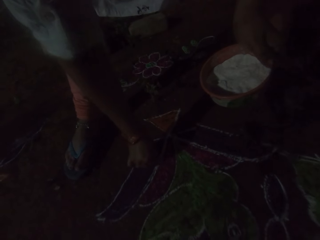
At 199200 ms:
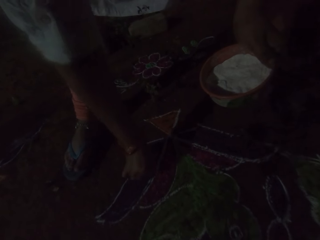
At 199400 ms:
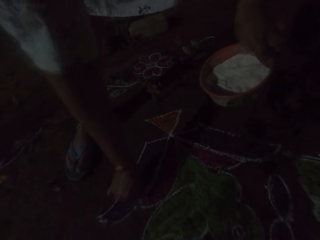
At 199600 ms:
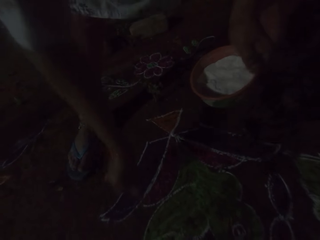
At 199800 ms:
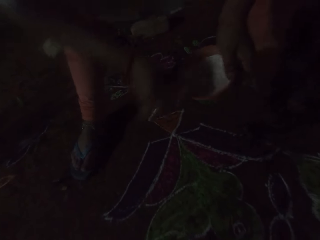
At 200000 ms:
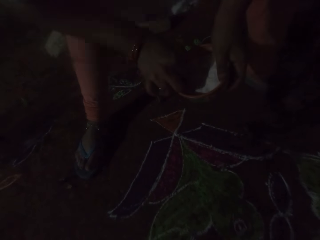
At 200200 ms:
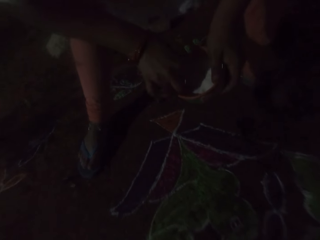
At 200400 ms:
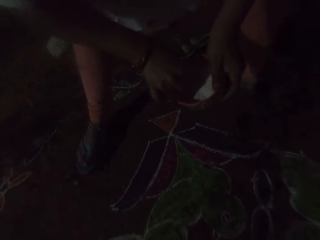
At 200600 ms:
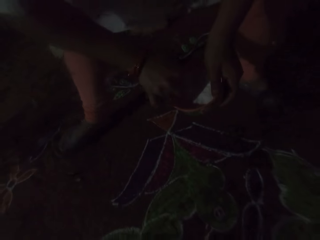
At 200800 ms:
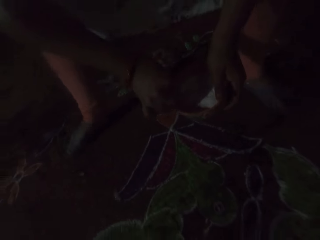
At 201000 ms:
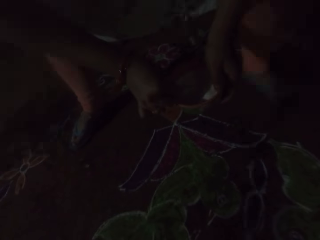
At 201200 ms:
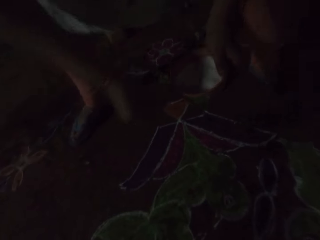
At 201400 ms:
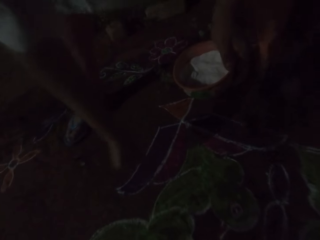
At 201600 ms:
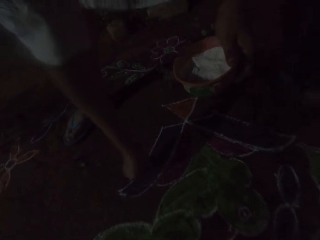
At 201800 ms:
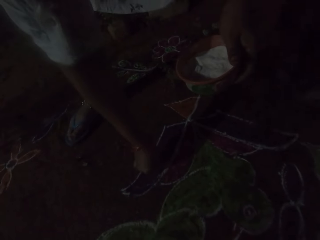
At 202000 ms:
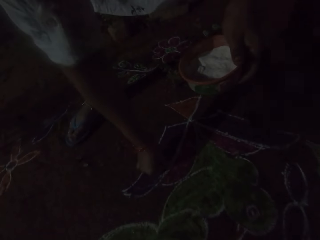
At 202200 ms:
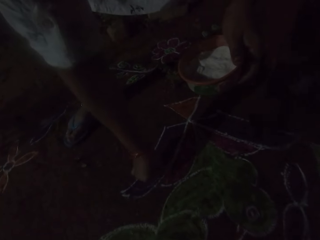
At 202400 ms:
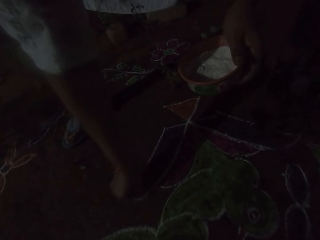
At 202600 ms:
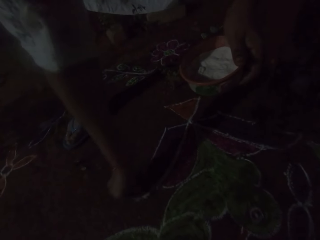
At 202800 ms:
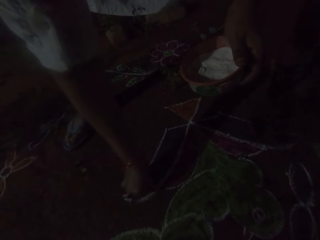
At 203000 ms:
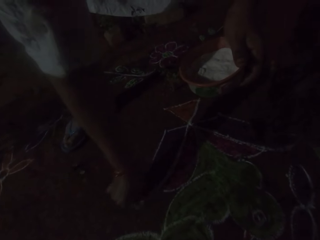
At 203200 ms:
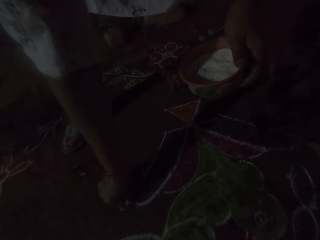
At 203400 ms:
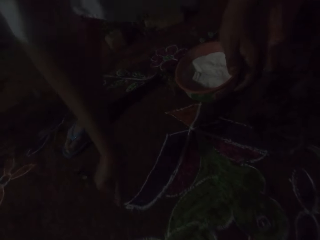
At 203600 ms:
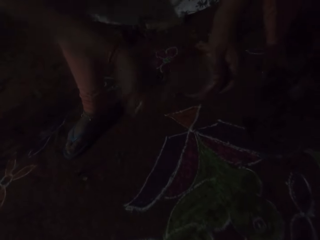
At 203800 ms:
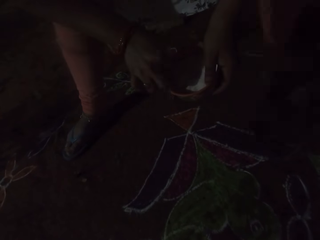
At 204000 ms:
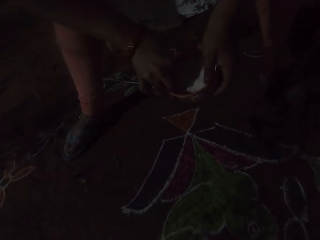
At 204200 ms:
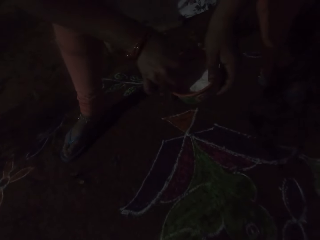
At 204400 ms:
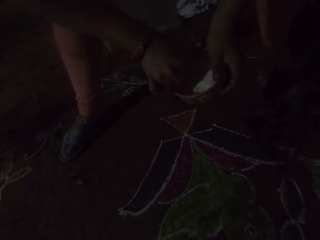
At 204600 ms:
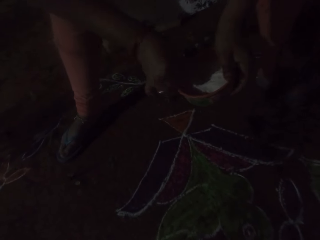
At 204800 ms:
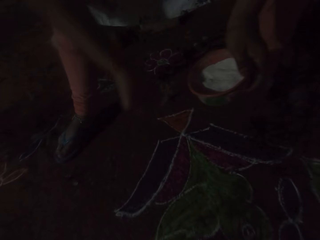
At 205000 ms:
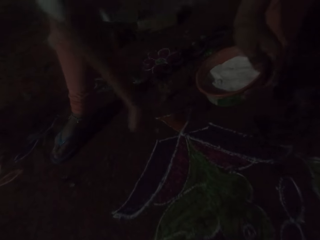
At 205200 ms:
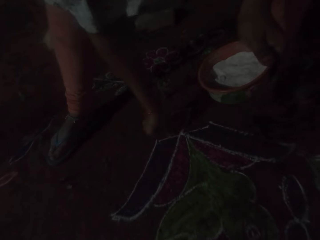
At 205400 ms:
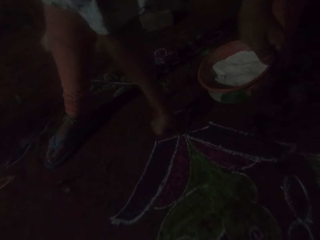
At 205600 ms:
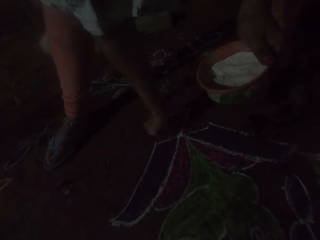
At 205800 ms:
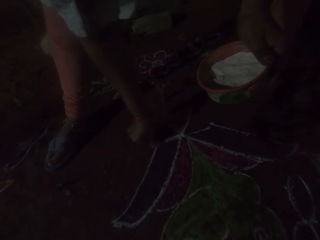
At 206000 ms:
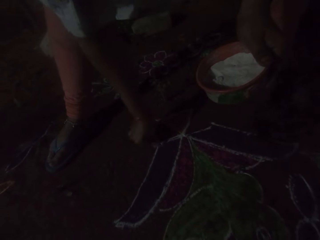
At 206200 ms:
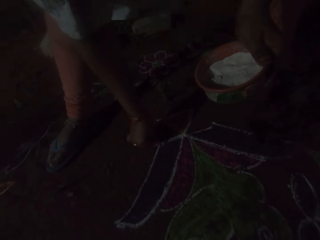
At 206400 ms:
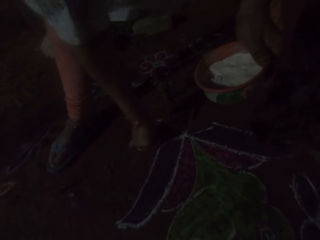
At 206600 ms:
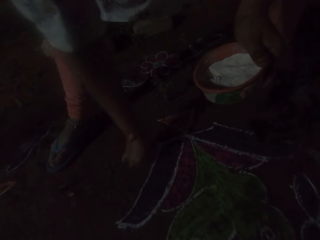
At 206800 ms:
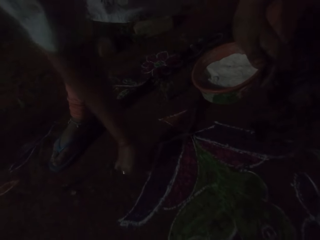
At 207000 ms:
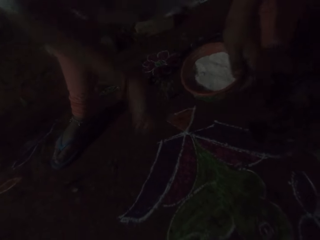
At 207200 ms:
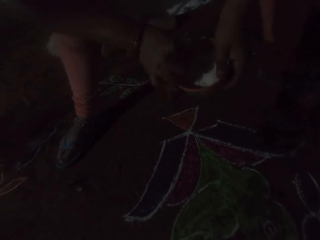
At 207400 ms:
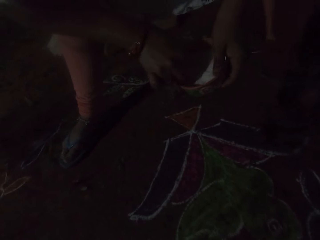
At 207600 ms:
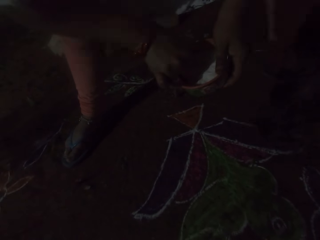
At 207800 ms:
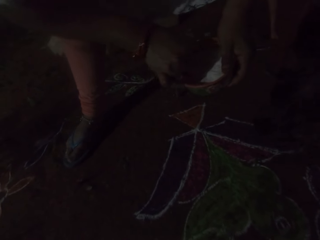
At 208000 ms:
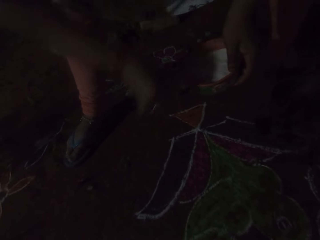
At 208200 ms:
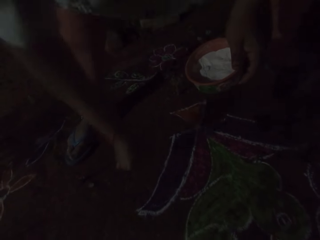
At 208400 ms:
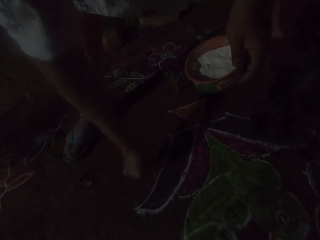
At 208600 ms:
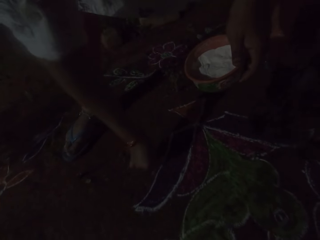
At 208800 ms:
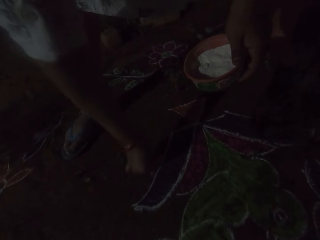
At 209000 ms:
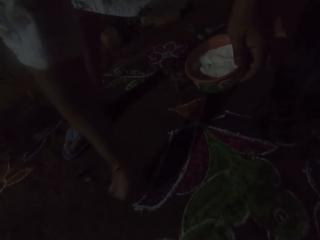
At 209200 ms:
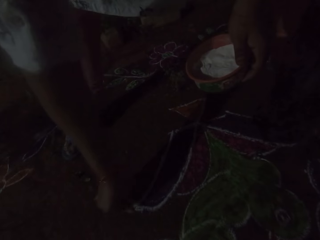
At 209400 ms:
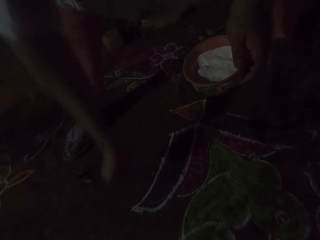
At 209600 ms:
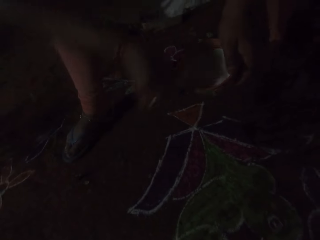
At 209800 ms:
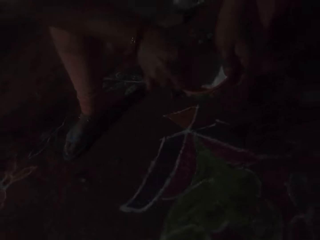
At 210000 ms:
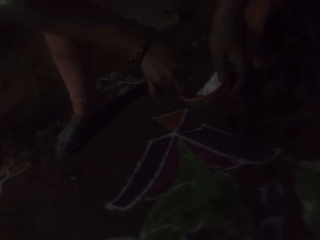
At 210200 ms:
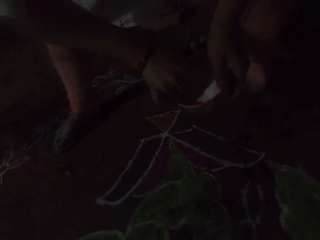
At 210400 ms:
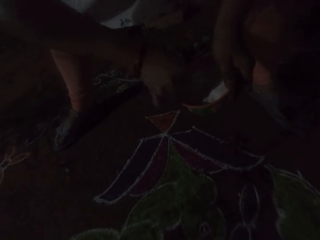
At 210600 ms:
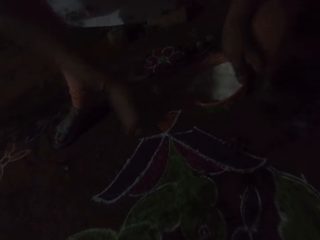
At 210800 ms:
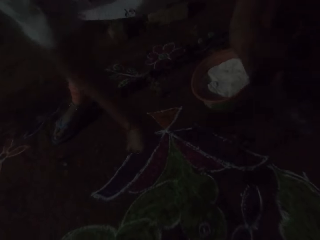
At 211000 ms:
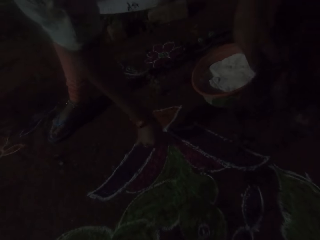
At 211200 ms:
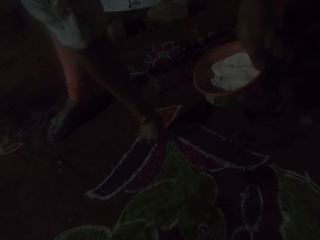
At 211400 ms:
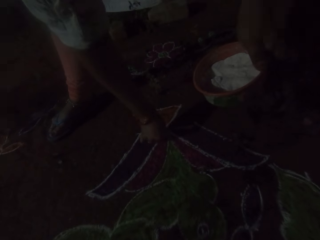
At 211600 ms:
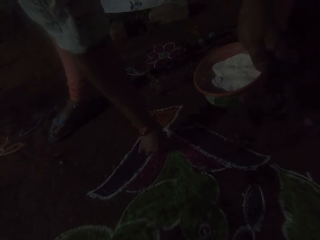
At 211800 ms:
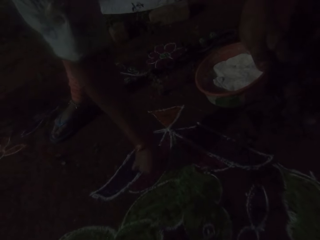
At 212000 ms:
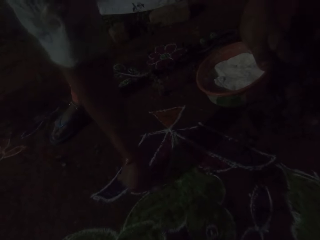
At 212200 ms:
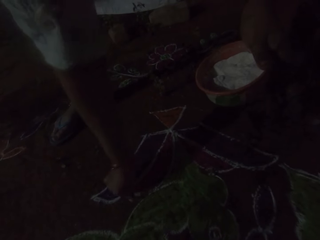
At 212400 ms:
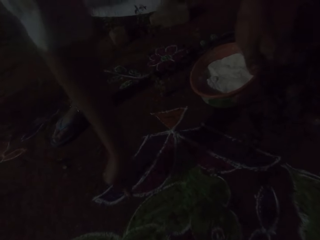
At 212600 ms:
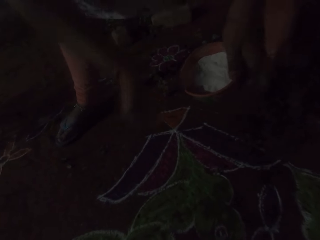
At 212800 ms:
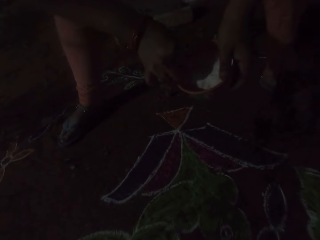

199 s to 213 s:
The camera wearer takes some Rangoli powder from the plate of Rangoli powder in her left hand with her right hand. She decorates the floor with the Rangoli powder in her right hand. She takes some Rangoli powder from the plate of Rangoli powder in her left hand with her right hand. She decorates the floor with the Rangoli powder in her right hand. She takes some Rangoli powder from the plate of Rangoli powder in her left hand with her right hand. She decorates the floor with the Rangoli powder in her right hand. She takes some Rangoli powder from the plate of Rangoli powder in her left hand with her right hand. She decorates the floor with the Rangoli powder in her right hand.

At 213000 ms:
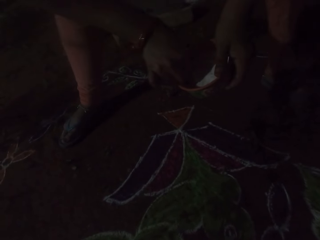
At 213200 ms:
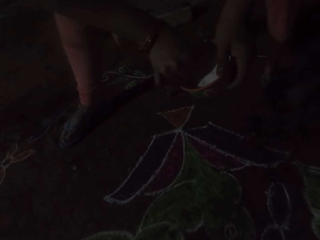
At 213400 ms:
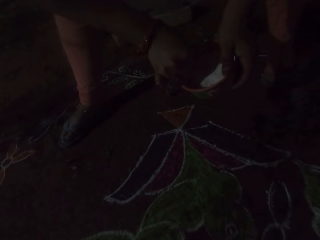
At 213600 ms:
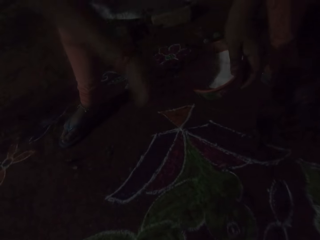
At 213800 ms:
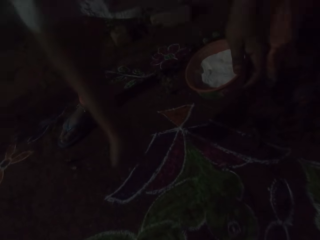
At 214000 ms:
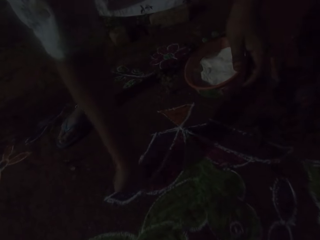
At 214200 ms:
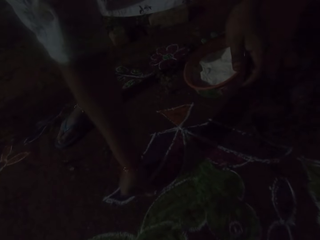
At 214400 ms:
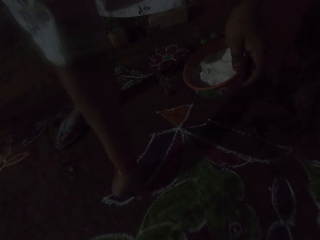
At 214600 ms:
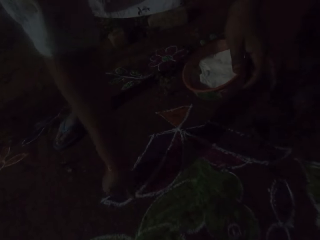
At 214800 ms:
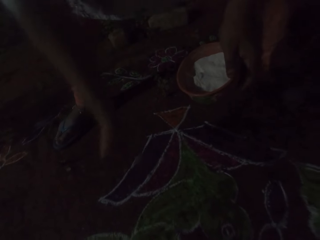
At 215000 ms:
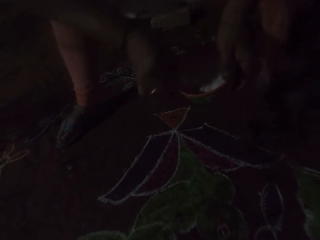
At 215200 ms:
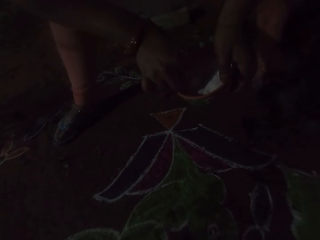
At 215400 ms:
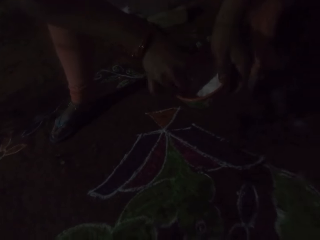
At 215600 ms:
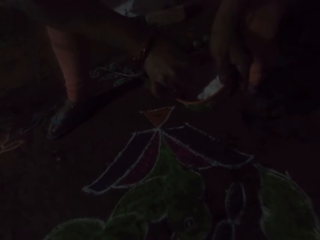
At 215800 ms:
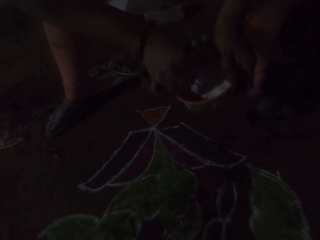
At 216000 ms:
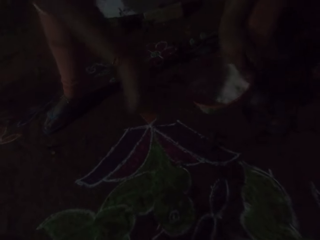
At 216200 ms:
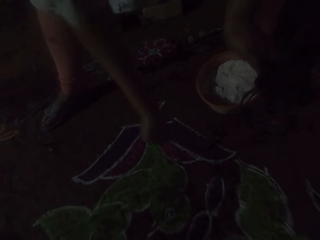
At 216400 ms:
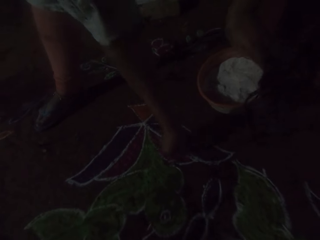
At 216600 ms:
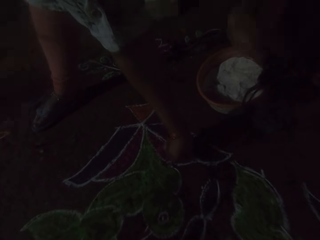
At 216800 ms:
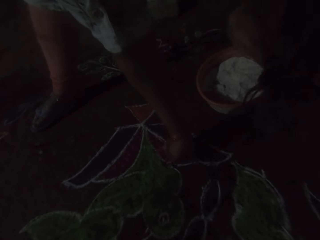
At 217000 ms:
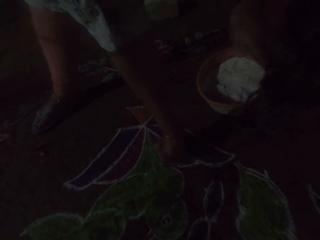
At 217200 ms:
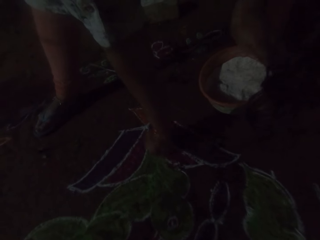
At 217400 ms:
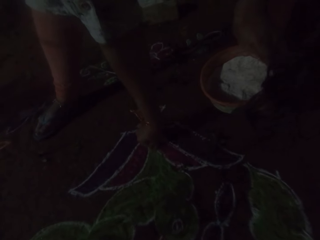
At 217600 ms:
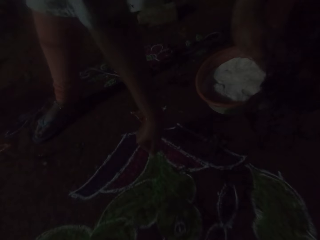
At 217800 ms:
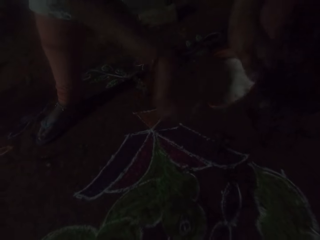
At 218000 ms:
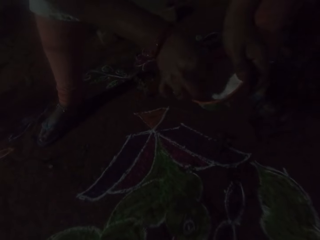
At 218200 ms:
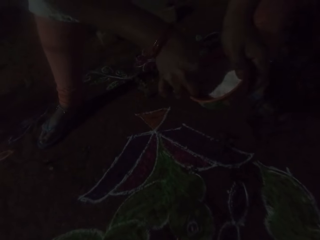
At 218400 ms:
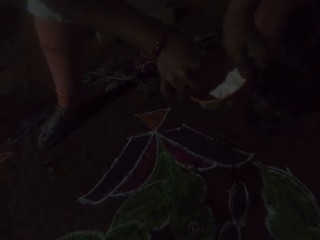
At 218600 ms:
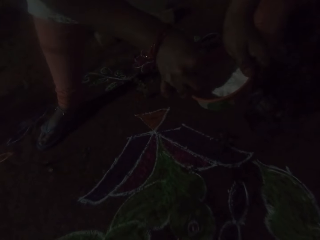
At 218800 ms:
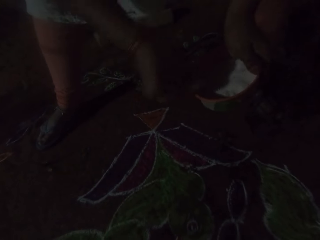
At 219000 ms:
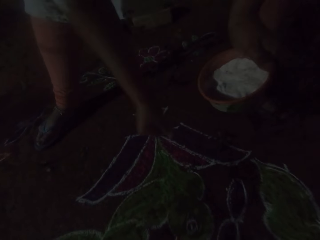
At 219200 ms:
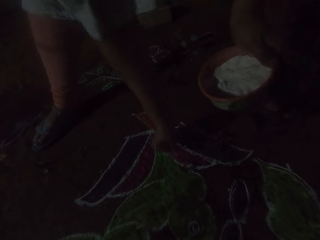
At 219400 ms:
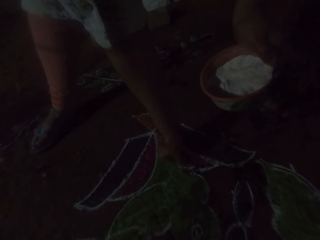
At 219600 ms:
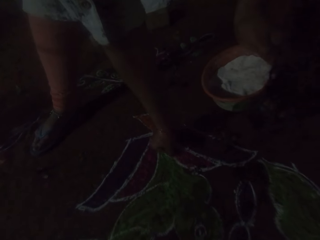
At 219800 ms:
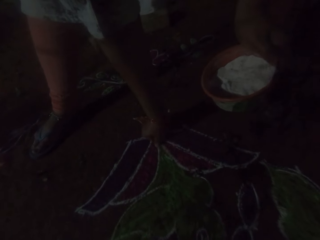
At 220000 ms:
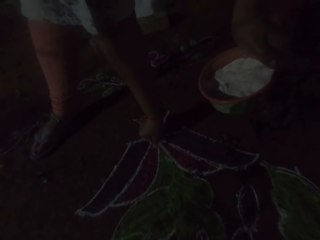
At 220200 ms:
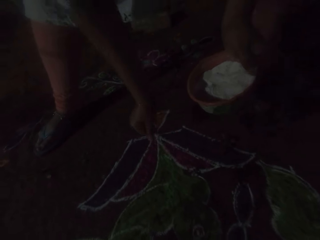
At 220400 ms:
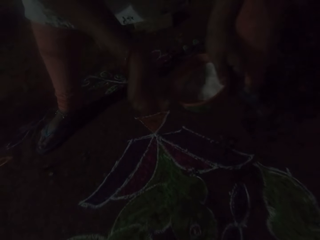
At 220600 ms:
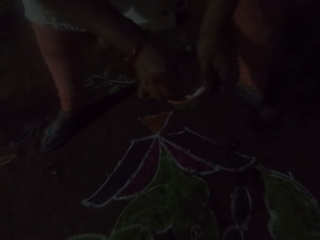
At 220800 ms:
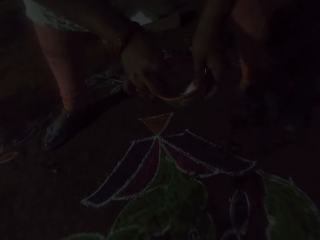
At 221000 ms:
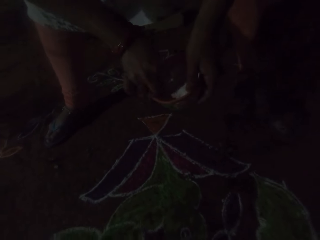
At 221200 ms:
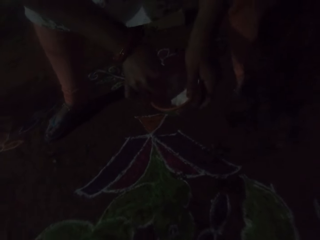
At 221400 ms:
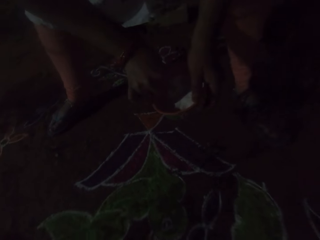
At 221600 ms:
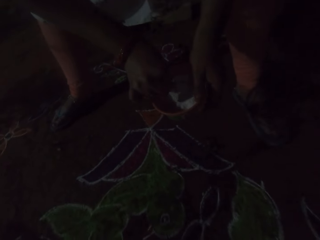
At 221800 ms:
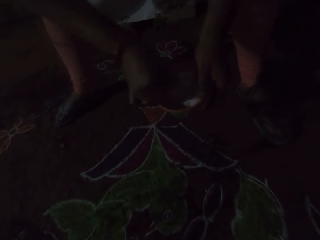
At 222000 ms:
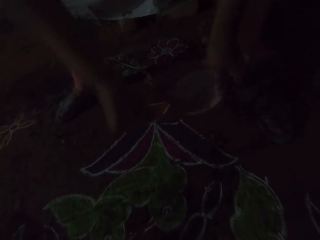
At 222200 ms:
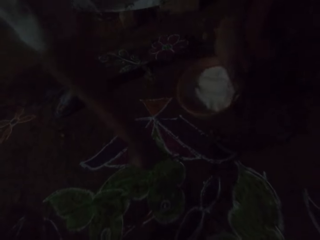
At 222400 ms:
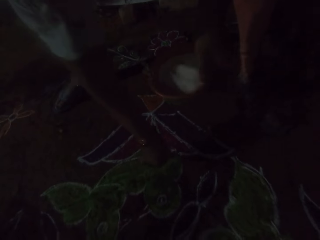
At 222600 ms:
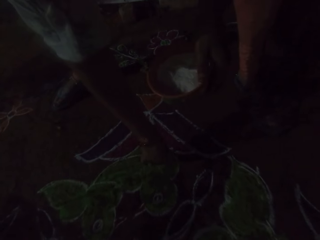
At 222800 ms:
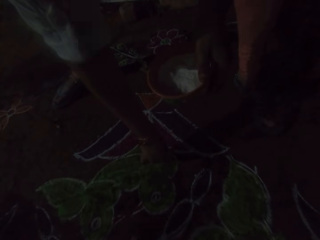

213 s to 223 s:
The camera wearer takes some Rangoli powder from the plate of Rangoli powder in her left hand with her right hand. She decorates the floor with the Rangoli powder in her right hand. She takes some Rangoli powder from the plate of Rangoli powder in her left hand with her right hand. She decorates the floor with the Rangoli powder in her right hand. She takes some Rangoli powder from the plate of Rangoli powder in her left hand with her right hand. She decorates the floor with the Rangoli powder in her right hand. She takes some Rangoli powder from the plate of Rangoli powder in her left hand with her right hand. She decorates the floor with the Rangoli powder in her right hand.
